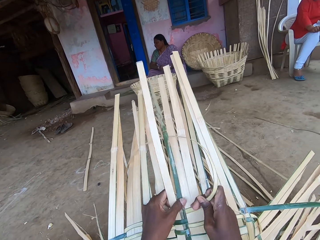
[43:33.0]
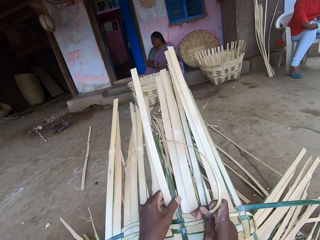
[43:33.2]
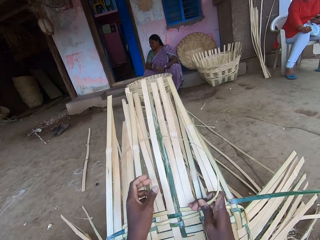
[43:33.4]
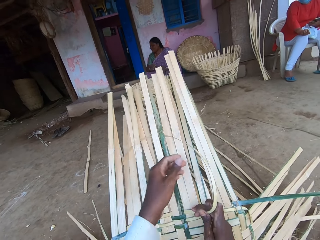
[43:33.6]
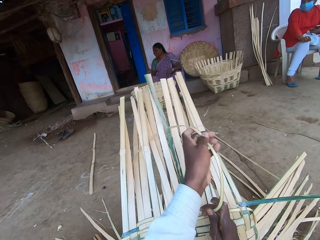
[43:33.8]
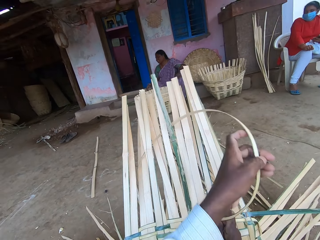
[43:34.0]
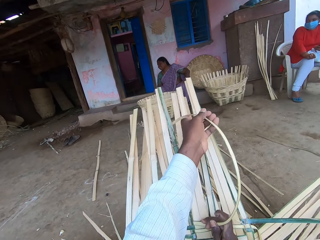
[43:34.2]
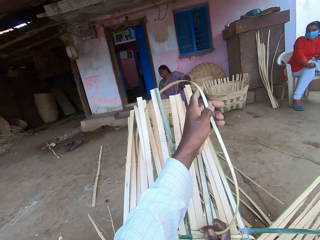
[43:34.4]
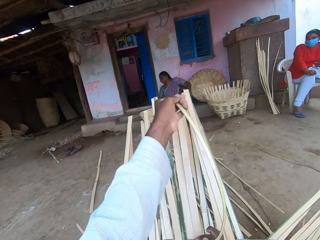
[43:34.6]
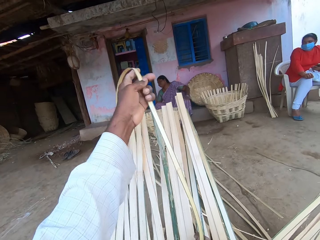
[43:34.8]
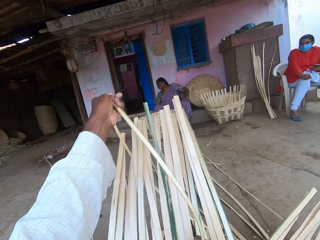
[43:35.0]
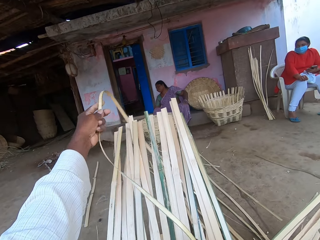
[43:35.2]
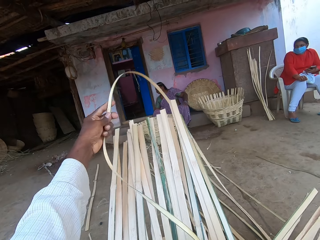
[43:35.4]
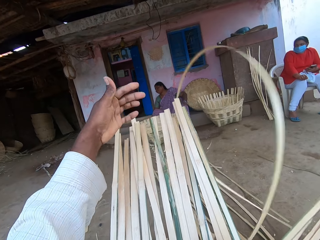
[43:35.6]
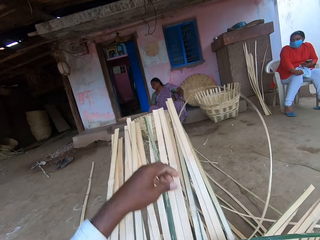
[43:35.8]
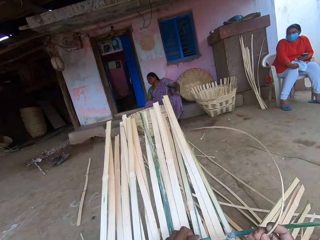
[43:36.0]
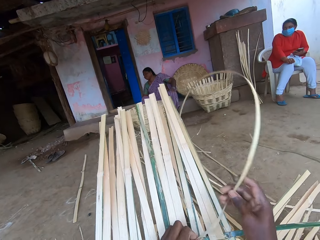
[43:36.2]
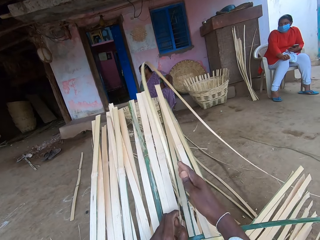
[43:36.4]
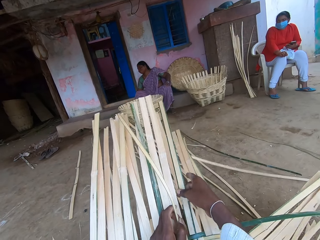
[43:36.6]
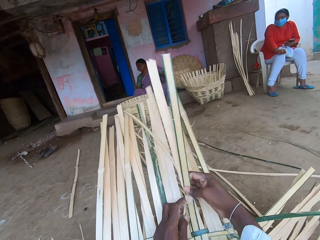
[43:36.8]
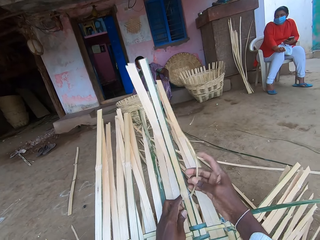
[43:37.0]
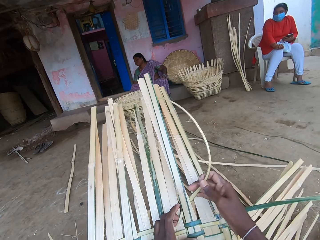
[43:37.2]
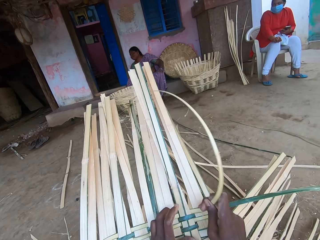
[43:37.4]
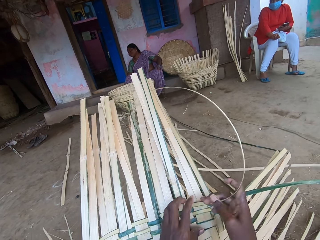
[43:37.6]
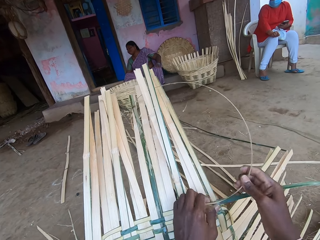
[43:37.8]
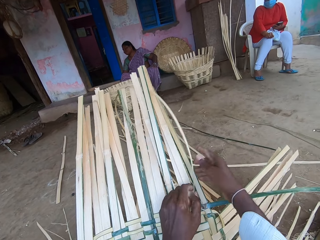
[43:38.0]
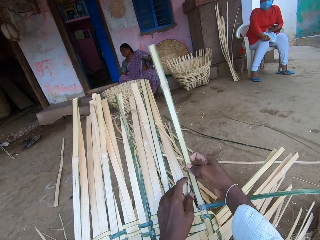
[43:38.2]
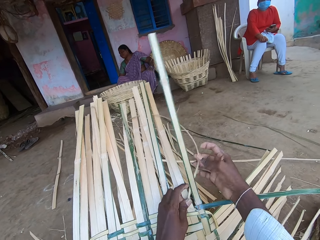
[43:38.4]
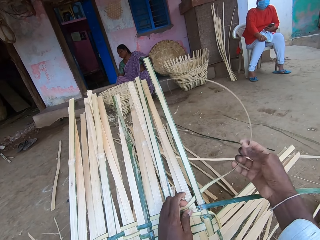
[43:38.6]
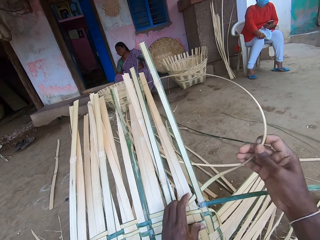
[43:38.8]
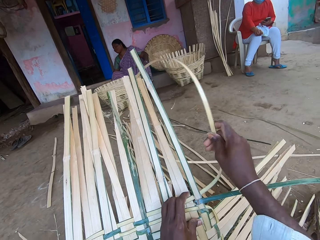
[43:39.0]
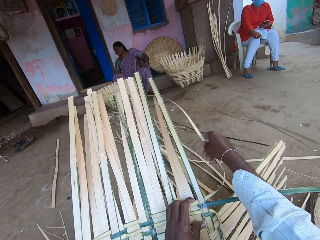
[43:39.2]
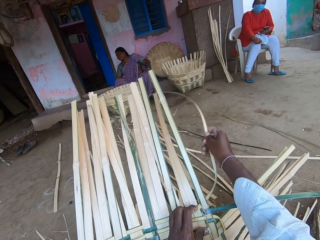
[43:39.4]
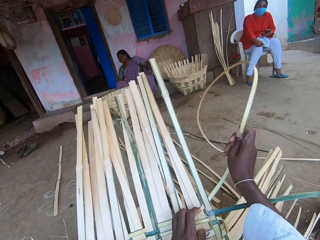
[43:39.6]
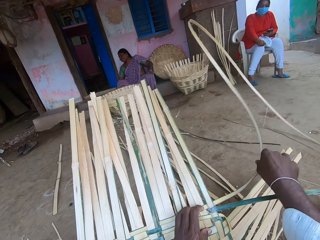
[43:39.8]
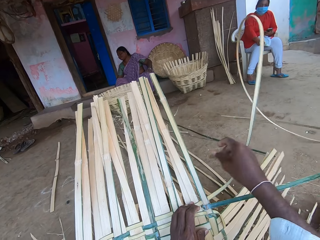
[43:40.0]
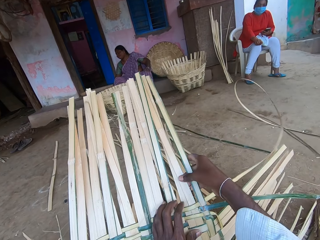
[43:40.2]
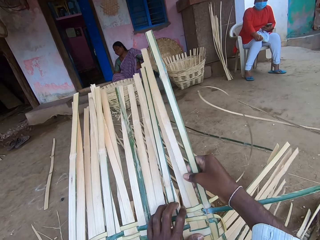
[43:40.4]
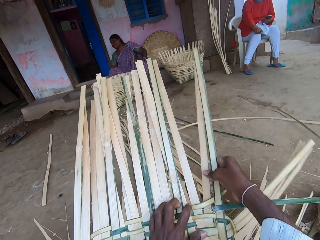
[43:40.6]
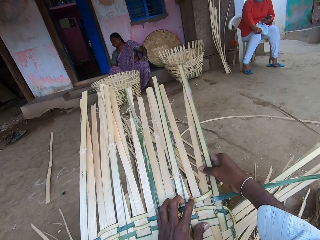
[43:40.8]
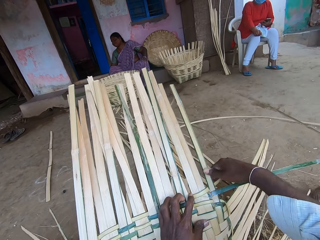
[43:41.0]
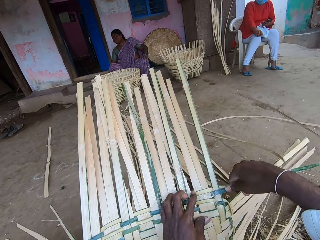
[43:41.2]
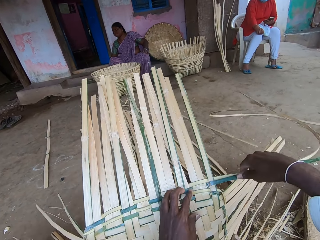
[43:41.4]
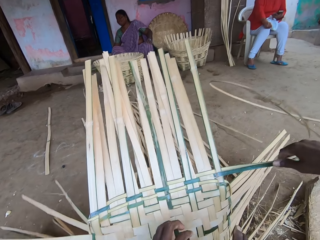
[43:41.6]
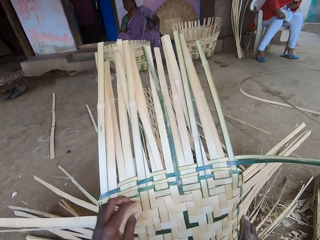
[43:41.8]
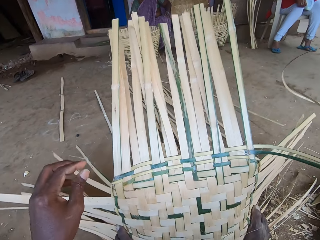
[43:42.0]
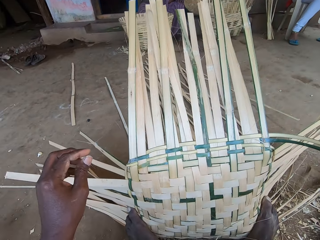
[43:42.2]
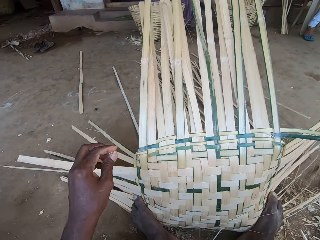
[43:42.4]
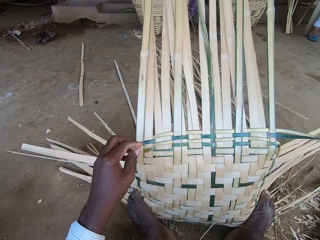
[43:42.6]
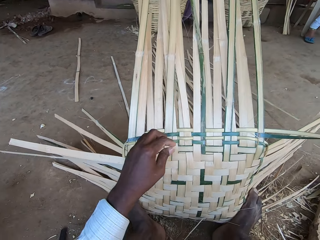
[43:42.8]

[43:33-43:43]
The camera wearer pulls the bamboo strips. They weave the bamboo strips. They pull the bamboo strips. They weave the bamboo strips. They pull the bamboo strips.

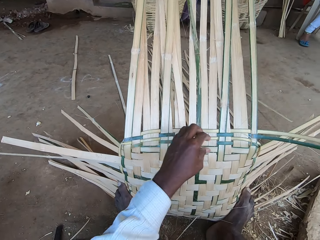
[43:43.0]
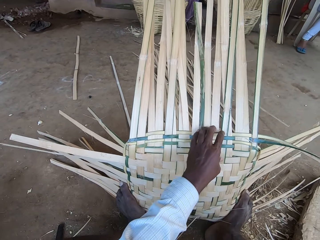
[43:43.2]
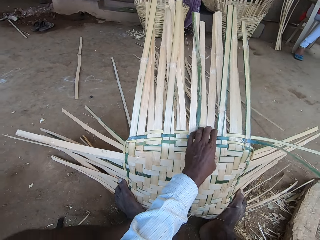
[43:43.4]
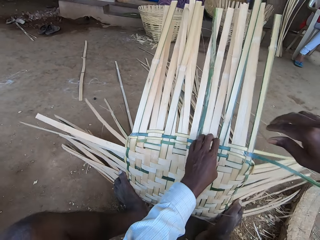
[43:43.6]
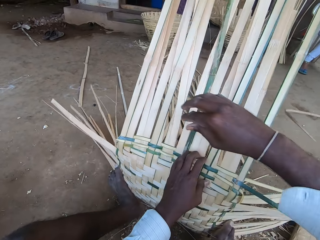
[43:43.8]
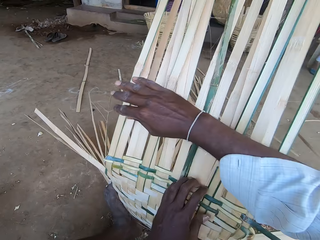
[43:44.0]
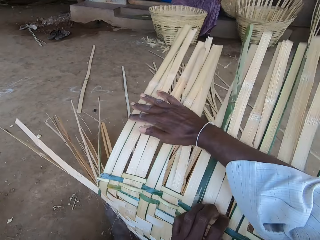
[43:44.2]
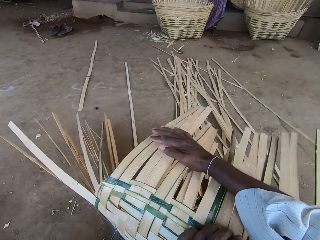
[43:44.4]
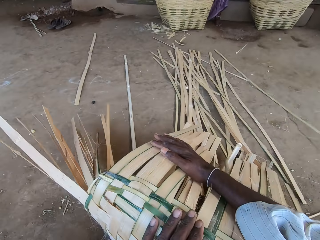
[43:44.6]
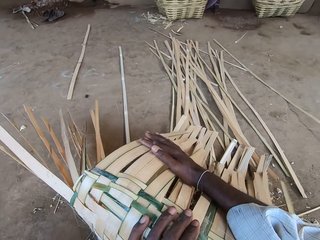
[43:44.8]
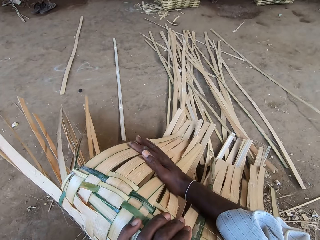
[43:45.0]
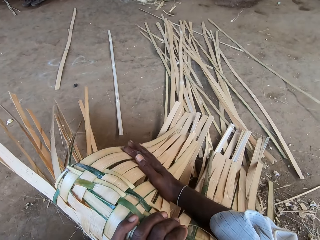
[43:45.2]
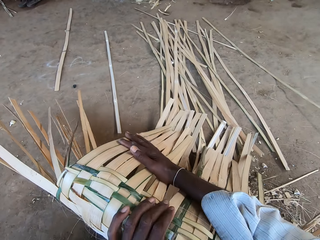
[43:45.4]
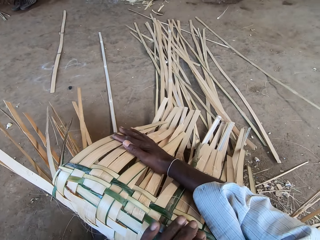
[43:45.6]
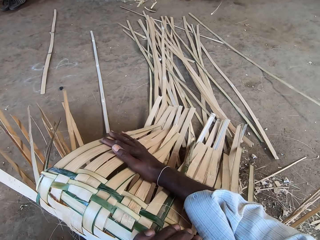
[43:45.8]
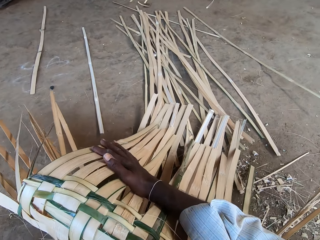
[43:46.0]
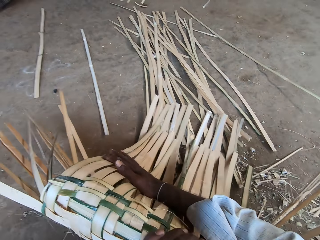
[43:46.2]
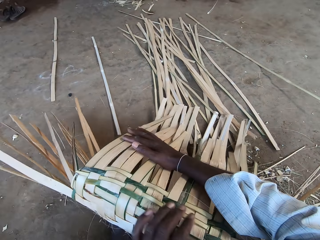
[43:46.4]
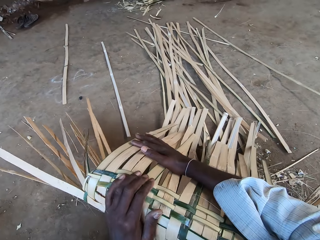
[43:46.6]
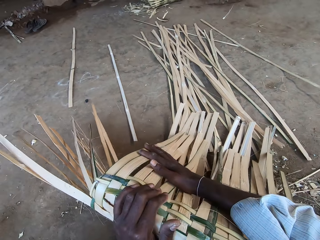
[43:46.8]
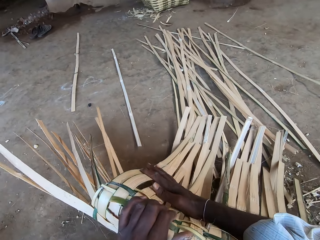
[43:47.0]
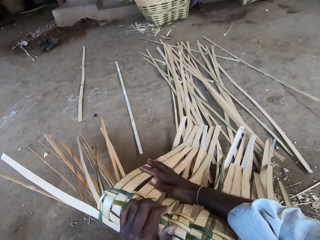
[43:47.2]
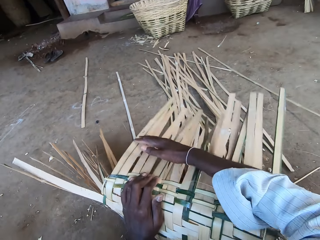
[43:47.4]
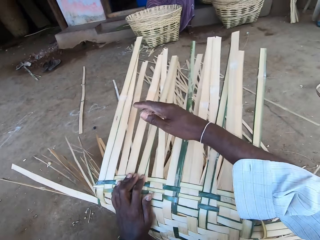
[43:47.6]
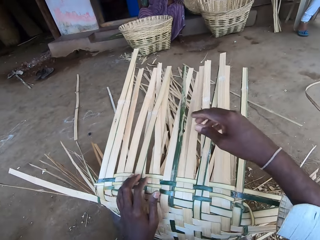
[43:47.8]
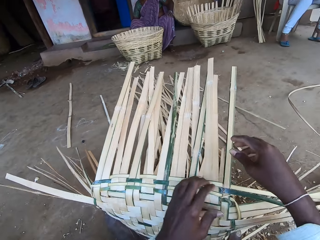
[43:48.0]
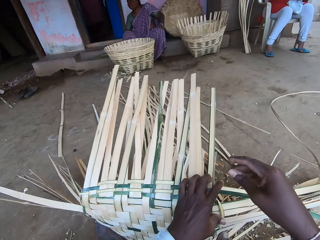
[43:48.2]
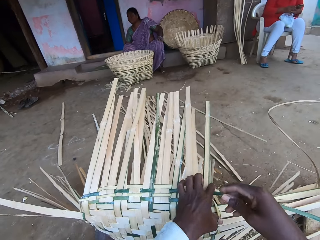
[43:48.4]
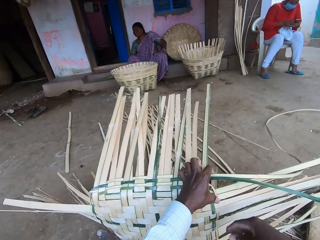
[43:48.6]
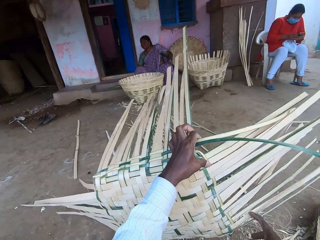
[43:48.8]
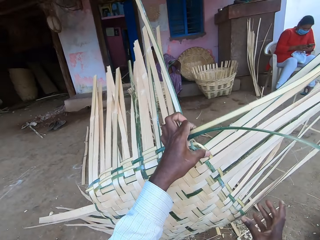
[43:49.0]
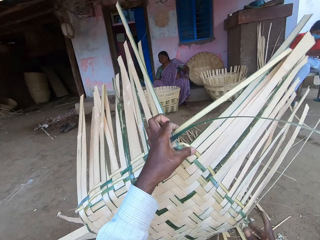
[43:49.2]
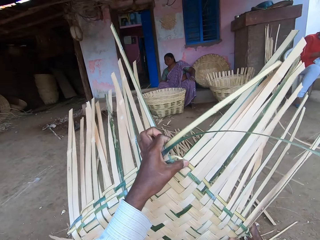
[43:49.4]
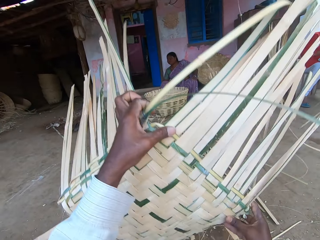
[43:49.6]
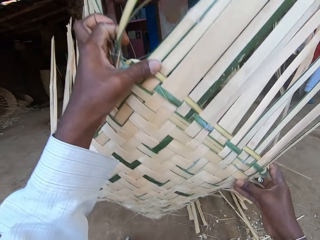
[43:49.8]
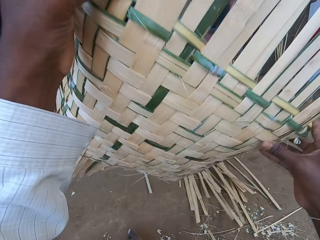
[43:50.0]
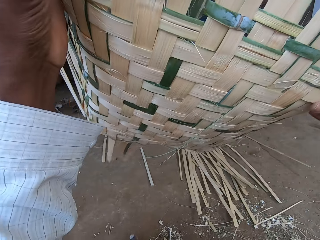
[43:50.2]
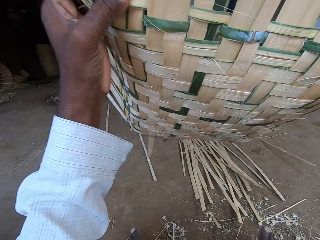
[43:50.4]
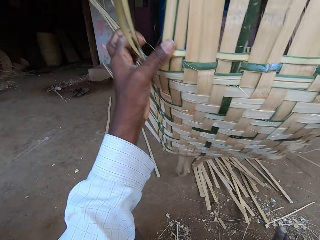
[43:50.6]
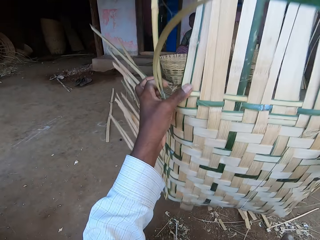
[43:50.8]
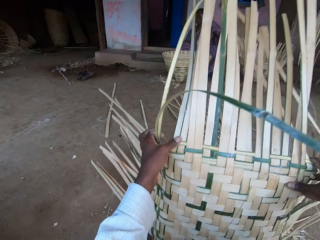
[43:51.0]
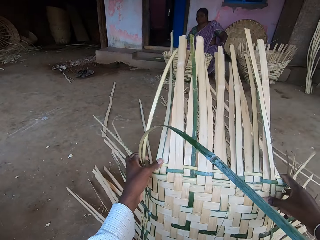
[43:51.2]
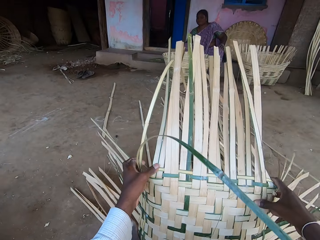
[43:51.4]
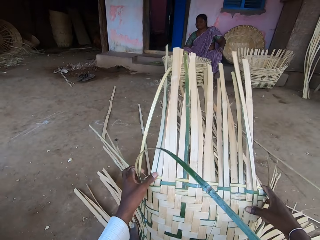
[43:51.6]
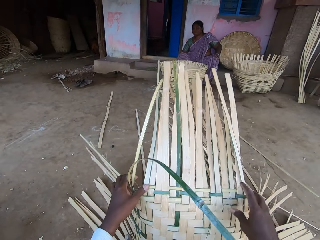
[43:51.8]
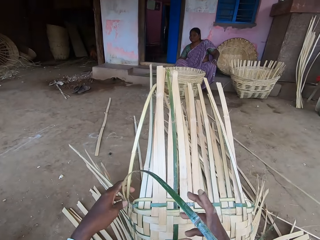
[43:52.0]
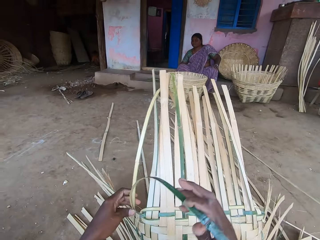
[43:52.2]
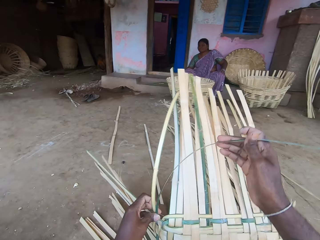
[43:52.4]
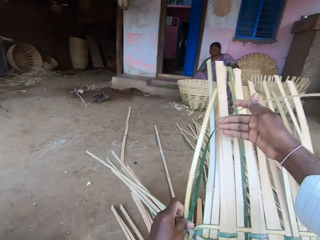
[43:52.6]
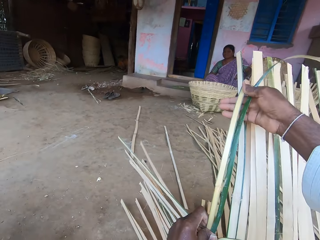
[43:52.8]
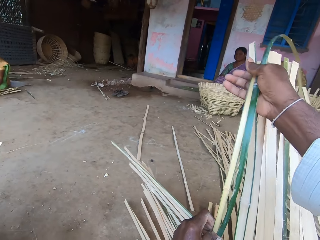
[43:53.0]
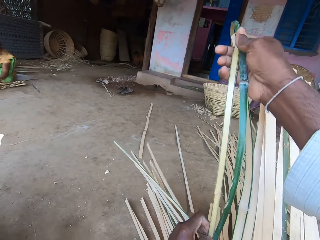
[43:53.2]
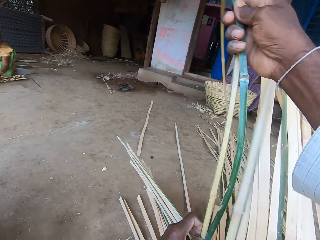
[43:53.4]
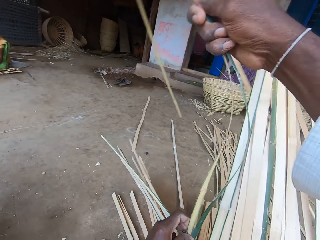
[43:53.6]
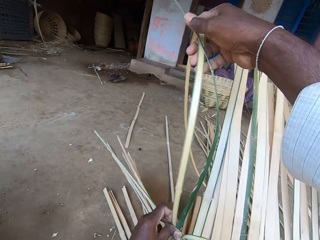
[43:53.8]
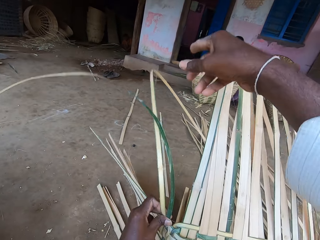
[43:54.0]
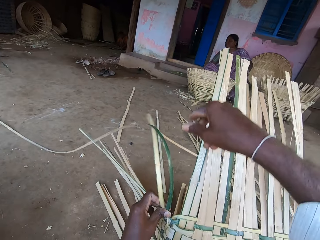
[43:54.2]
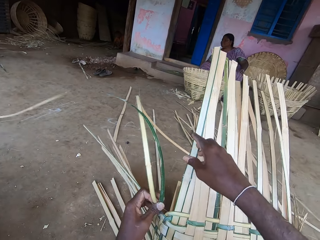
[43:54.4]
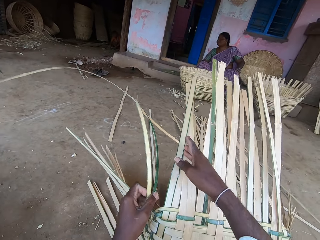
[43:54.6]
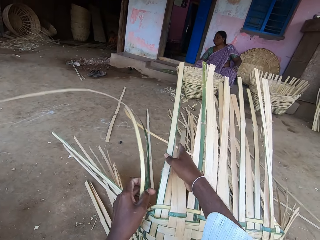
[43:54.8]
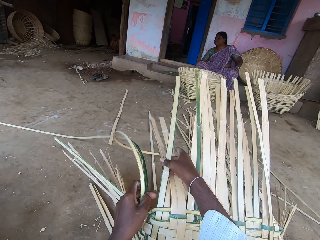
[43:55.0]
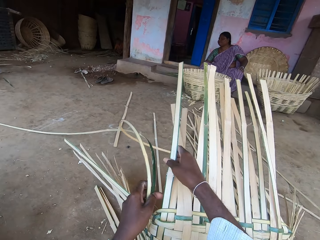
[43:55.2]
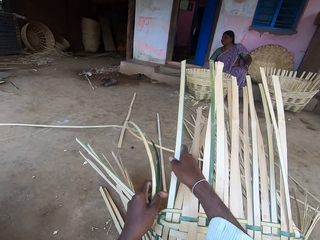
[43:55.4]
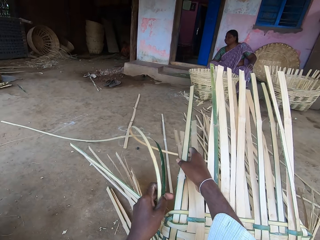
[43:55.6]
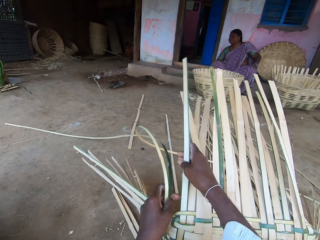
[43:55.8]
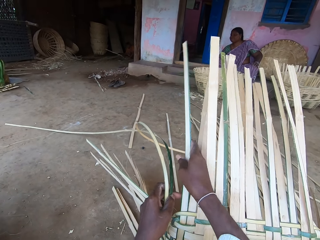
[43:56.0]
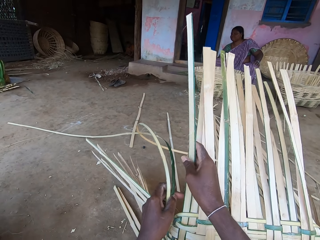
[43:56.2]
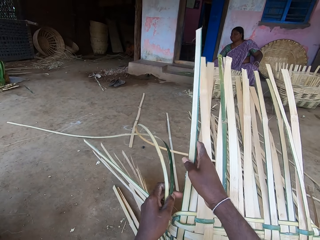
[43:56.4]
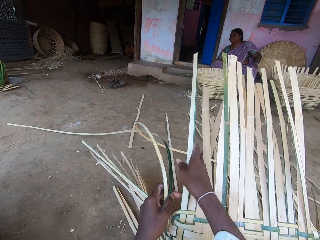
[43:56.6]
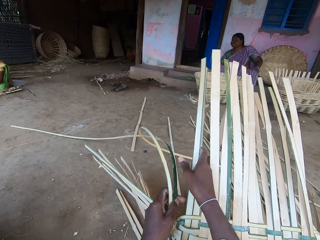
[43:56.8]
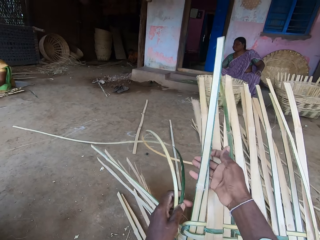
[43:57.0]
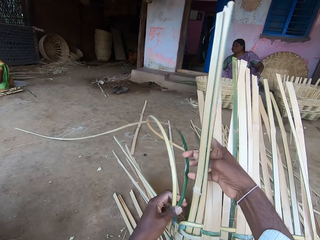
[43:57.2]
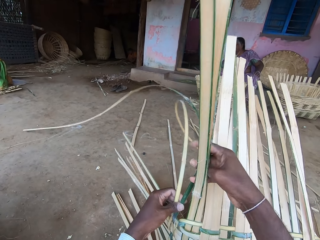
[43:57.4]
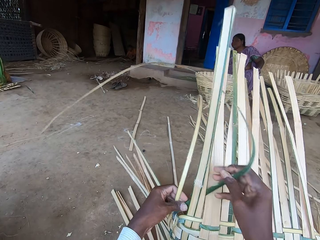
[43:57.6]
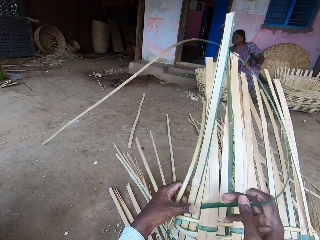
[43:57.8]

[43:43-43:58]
The camera wearer bends the basket on the floor with his hands. He picks the basket from the floor with his hands. He places the basket on the floor with his hands. He weaves the basket with the bamboo strip in his hands.
